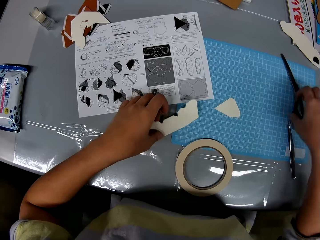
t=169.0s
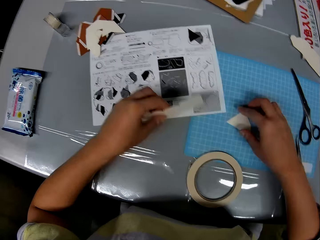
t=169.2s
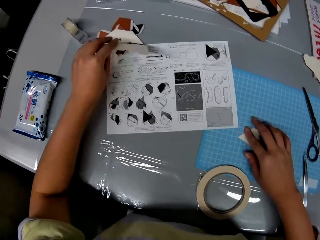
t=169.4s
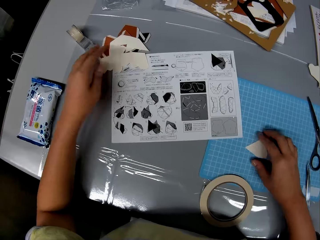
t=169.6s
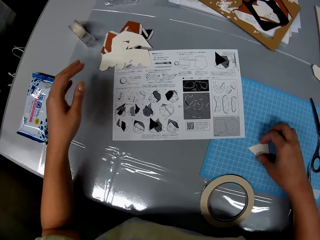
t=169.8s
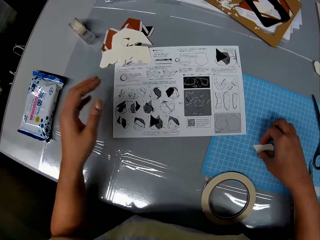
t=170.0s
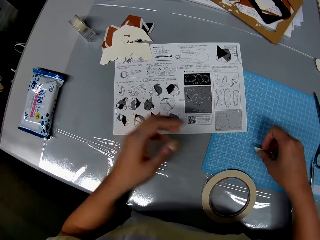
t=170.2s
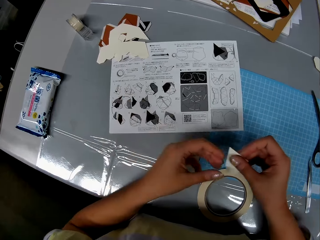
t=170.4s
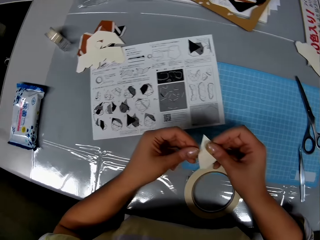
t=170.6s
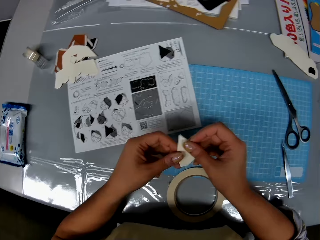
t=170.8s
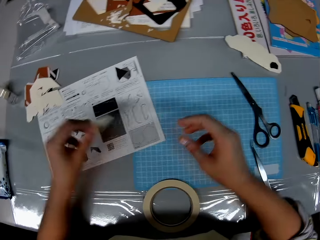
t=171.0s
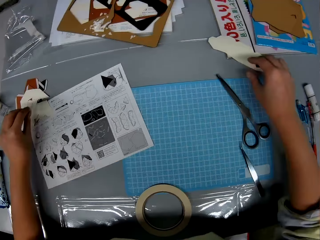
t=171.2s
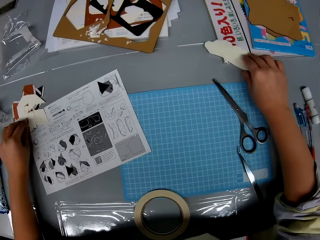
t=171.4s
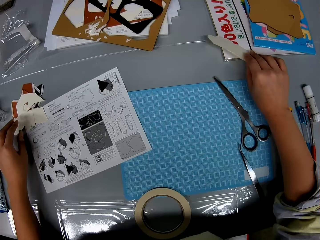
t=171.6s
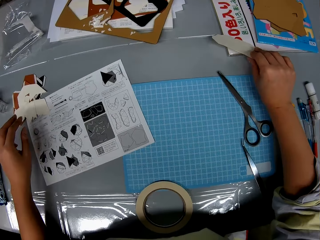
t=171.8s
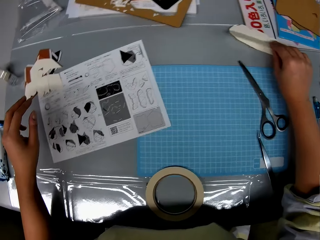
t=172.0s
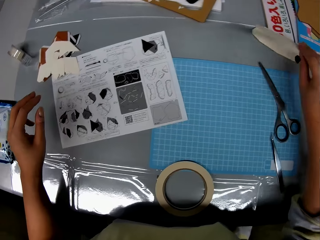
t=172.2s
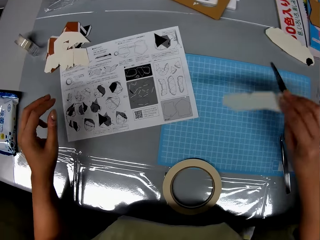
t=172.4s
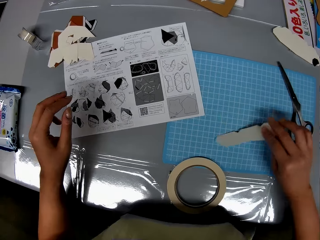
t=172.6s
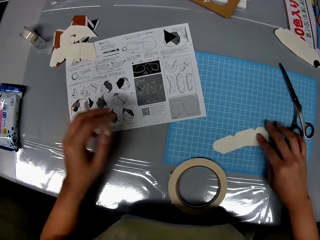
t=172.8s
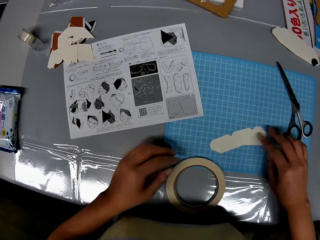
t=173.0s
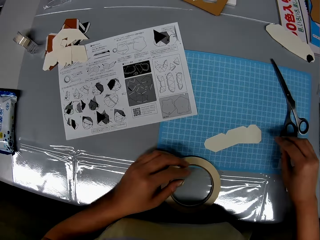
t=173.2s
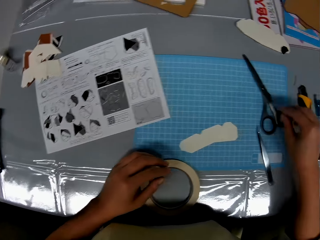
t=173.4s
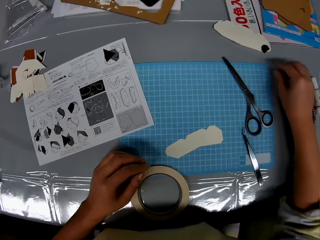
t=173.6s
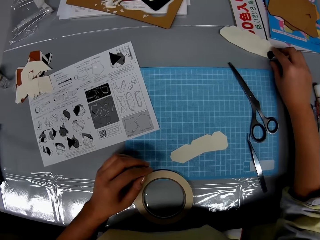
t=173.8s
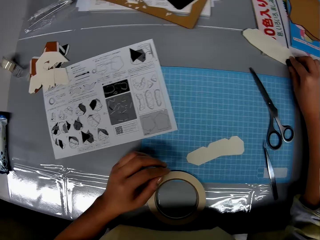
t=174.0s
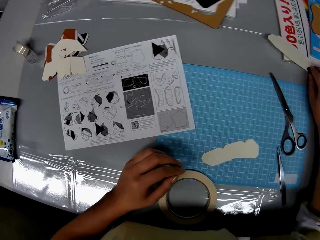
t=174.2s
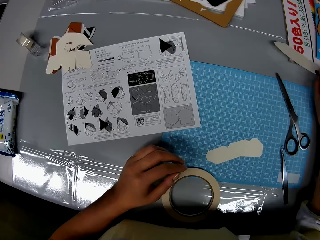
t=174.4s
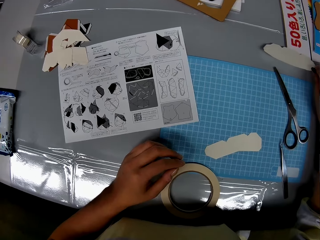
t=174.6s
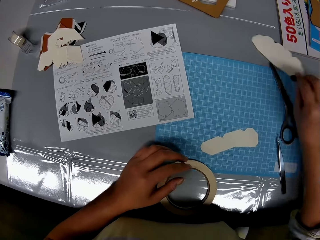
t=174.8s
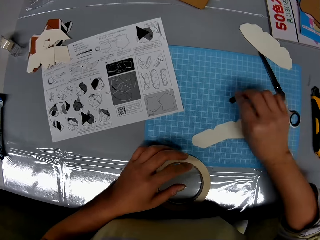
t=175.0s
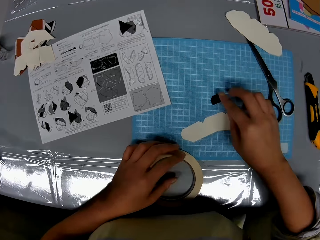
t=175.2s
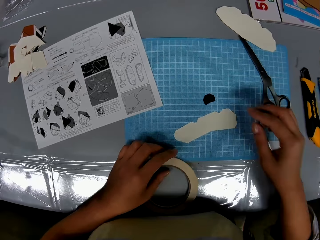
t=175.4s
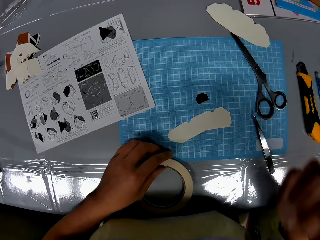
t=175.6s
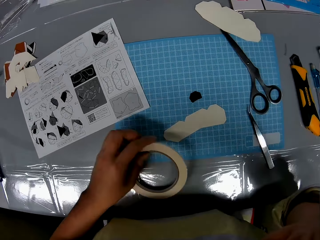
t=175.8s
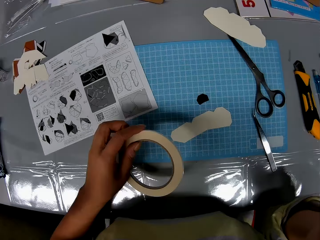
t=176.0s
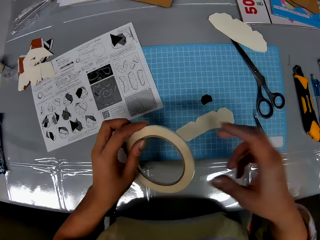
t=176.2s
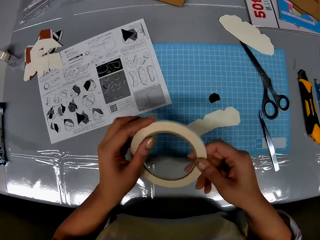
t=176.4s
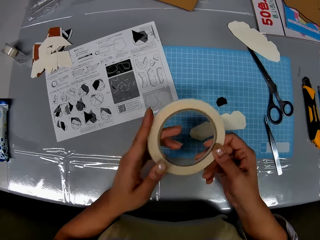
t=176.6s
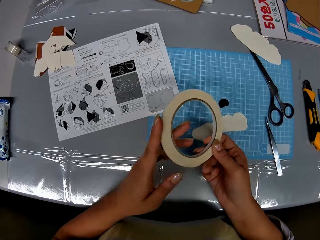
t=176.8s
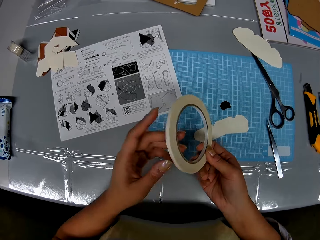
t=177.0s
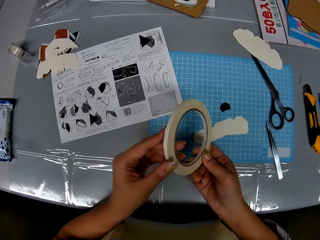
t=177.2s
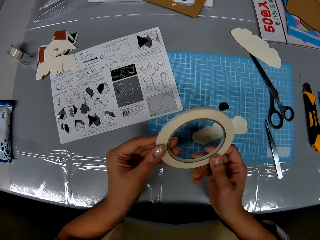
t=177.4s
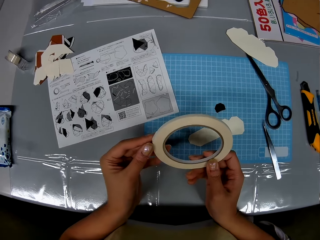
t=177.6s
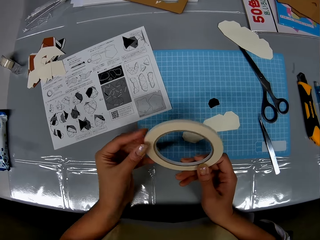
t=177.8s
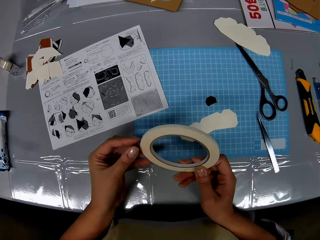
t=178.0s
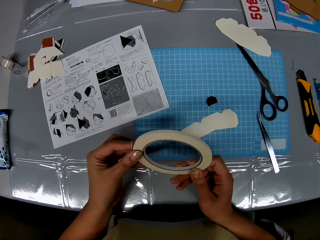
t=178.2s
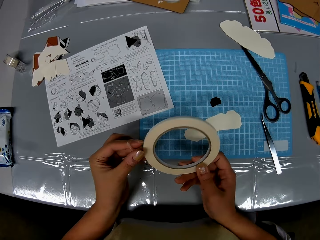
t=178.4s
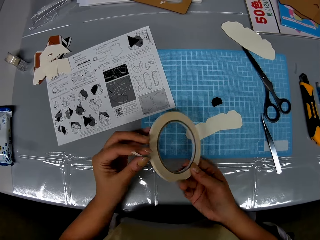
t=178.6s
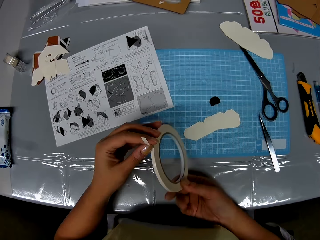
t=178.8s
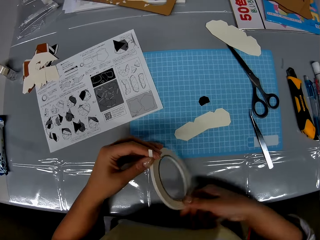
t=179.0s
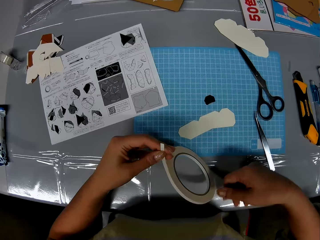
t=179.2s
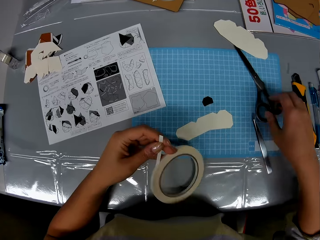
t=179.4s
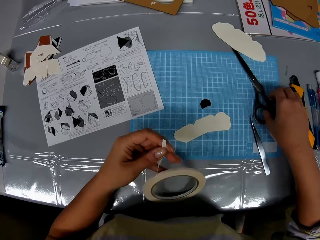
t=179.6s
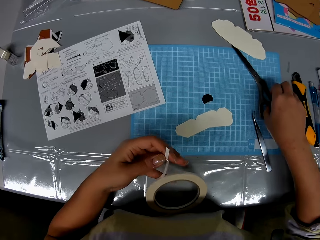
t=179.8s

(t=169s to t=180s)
The camera wearer picks up a piece of craft on the table. He puts the scissors on the table. He moves the piece of craft on the table. He picks up another piece of craft on the table. He puts it on the table. He picks something from the table and puts it on the table. He holds a tape in the hand and touches his something. He picks up the tape from the table.

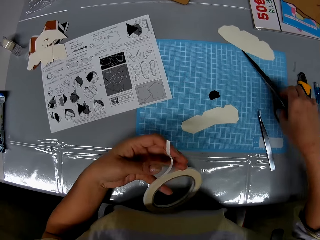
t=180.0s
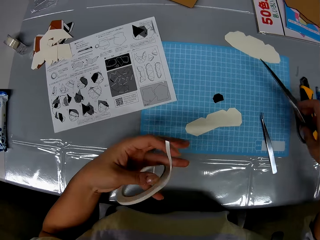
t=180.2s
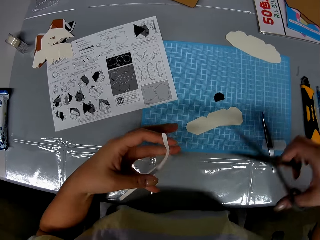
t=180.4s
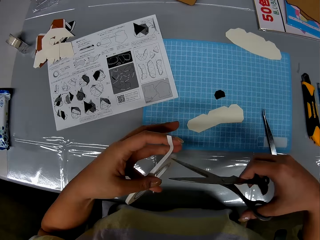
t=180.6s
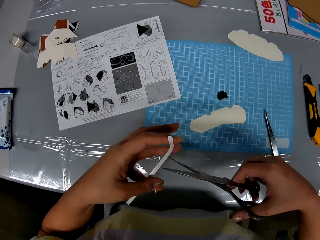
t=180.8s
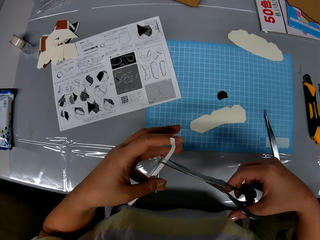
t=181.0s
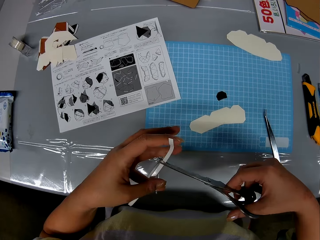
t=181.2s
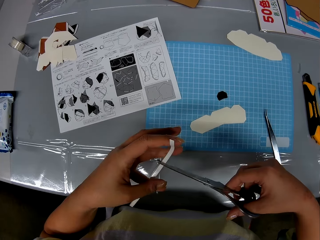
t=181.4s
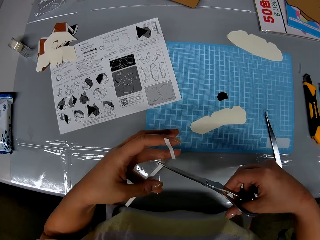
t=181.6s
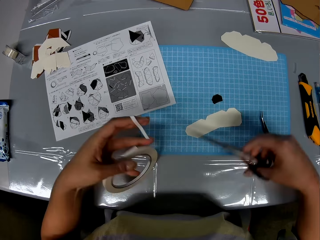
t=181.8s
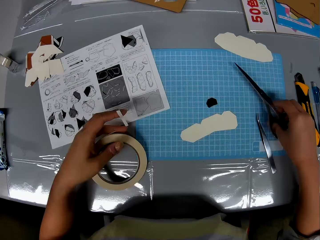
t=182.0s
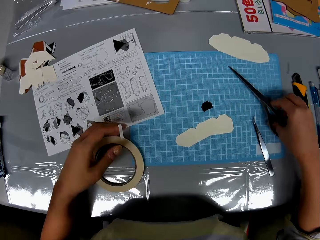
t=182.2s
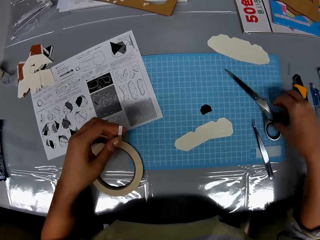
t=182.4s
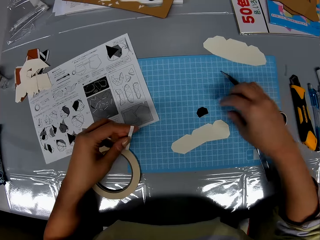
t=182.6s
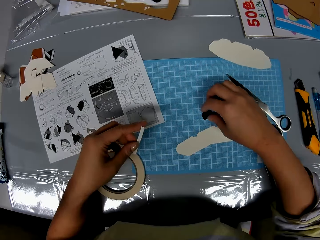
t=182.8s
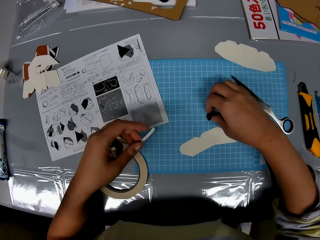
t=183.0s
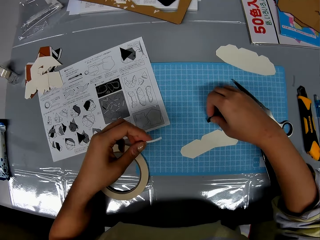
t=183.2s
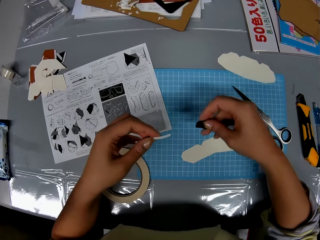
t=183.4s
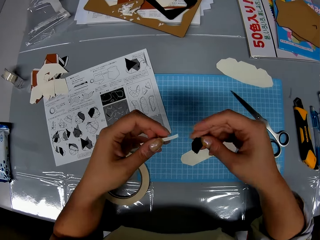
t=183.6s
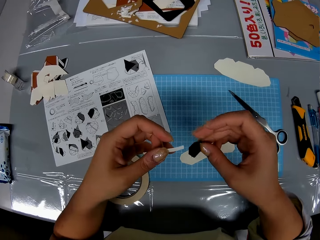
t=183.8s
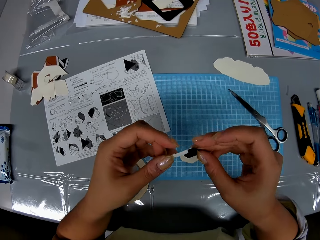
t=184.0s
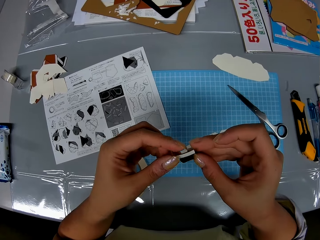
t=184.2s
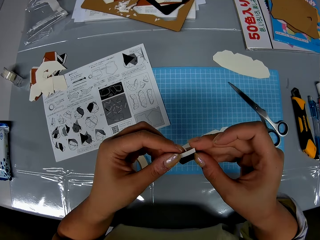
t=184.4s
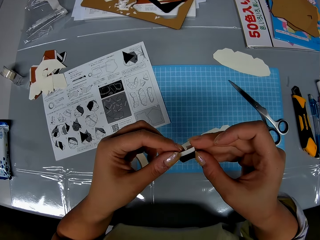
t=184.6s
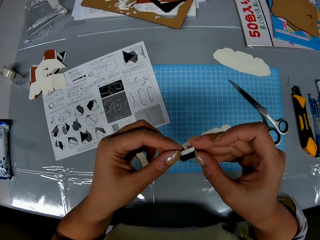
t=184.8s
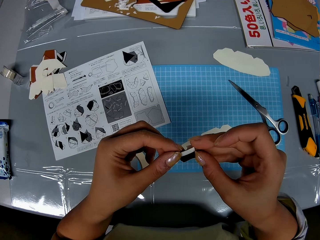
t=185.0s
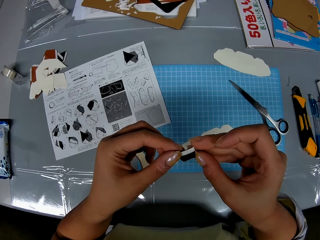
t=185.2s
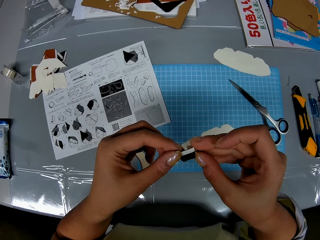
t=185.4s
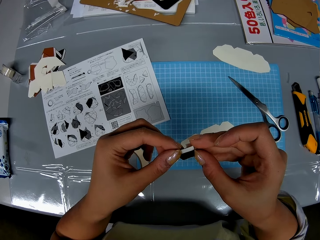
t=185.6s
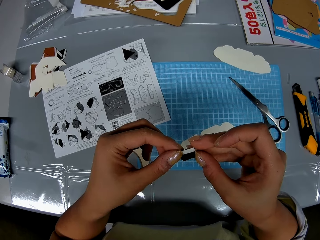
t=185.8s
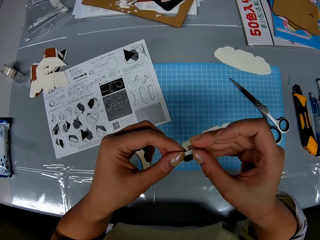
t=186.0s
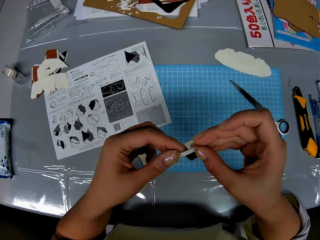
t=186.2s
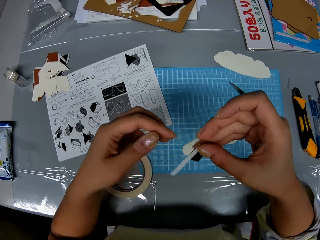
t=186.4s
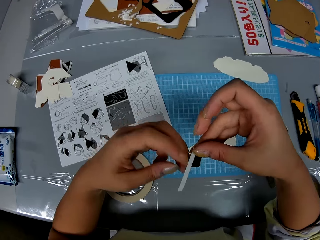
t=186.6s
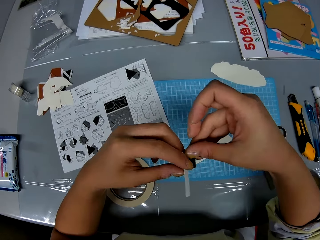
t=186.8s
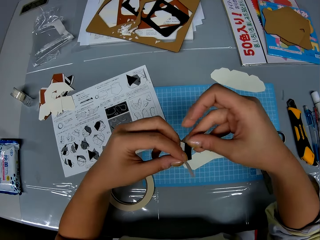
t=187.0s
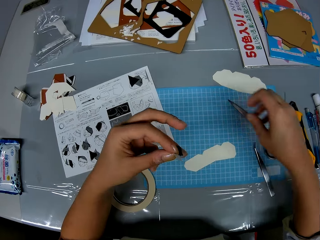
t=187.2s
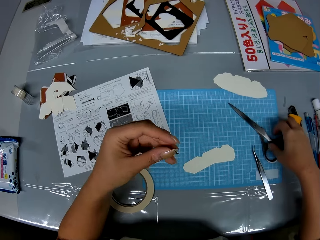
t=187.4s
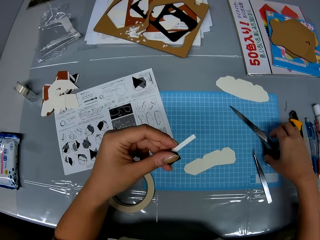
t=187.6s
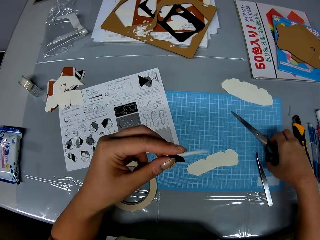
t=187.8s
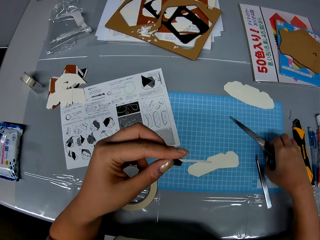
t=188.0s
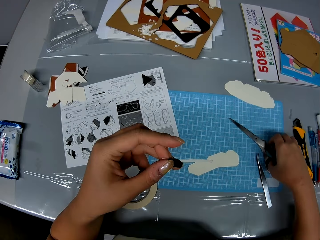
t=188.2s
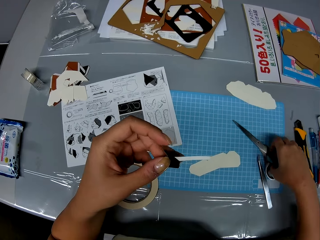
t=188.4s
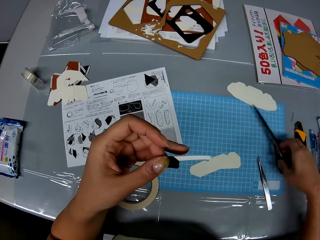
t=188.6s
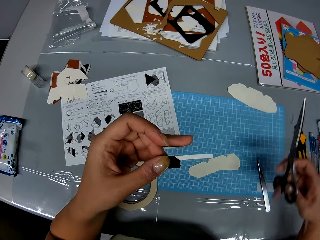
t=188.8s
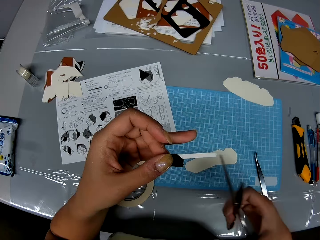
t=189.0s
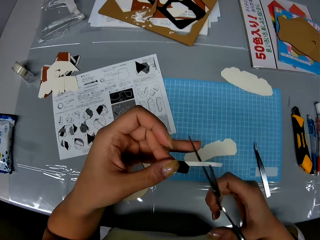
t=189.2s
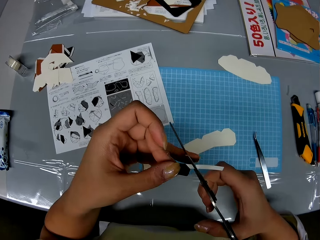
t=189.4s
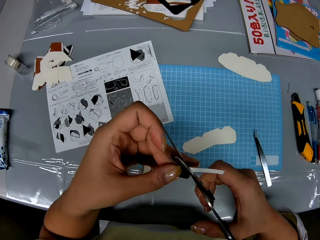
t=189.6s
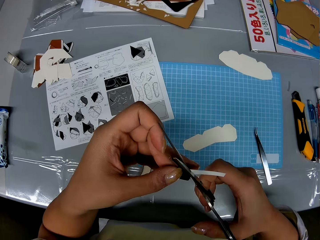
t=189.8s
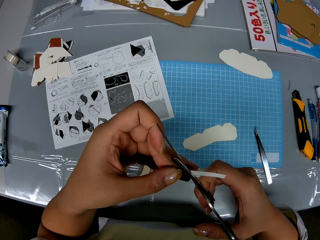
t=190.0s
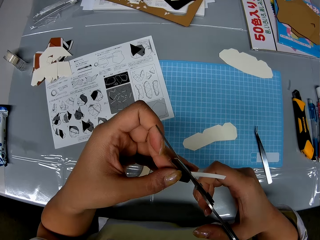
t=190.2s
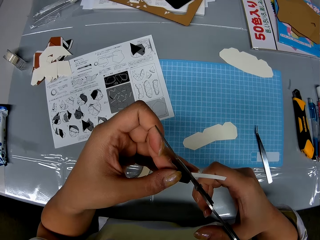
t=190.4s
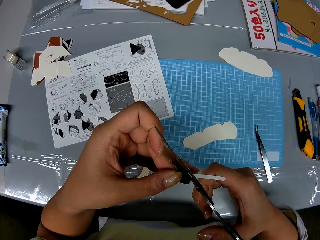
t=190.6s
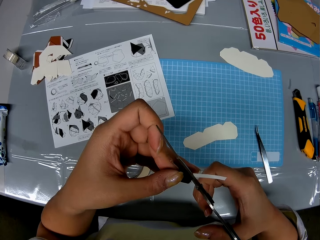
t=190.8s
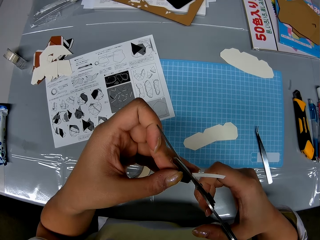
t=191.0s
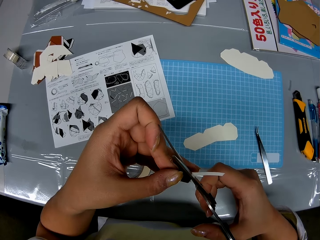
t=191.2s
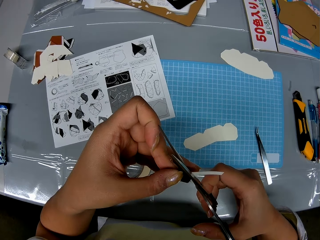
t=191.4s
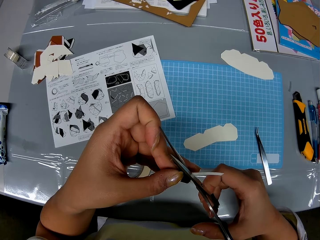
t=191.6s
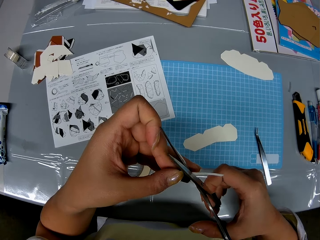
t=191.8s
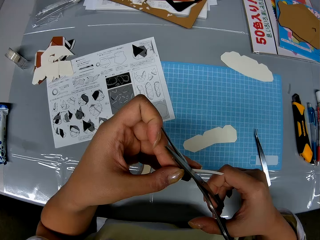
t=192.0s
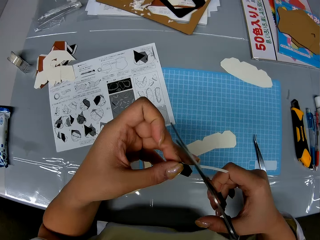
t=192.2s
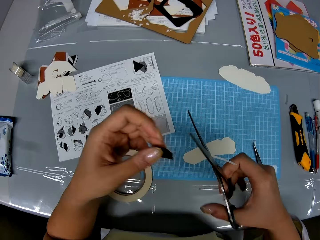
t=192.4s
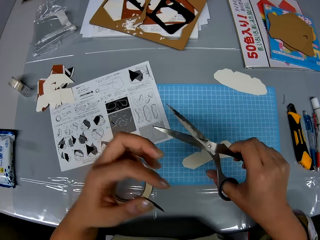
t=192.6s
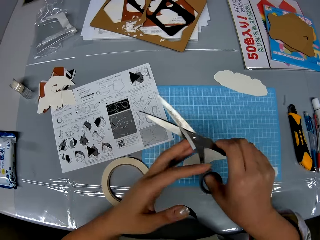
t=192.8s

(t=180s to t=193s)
The camera wearer picks the scissors. They cut the tape with the scissors. They drop the scissors on the table. They pick up a different type of craft from the table. They place the tape on the craft. They pick up the scissors from the table. They cut out the tape with the scissors.
